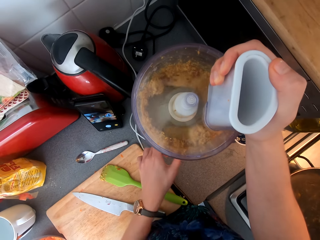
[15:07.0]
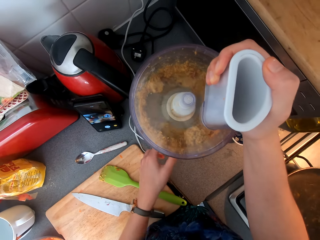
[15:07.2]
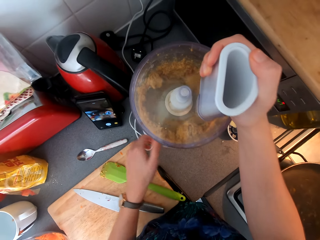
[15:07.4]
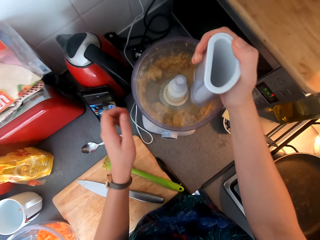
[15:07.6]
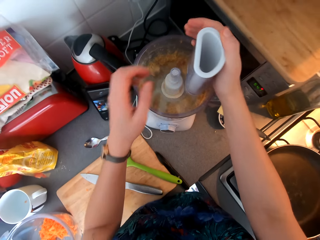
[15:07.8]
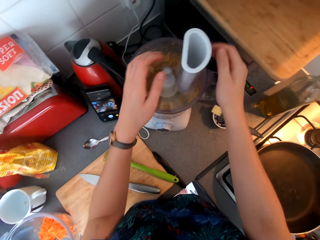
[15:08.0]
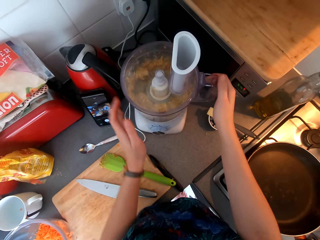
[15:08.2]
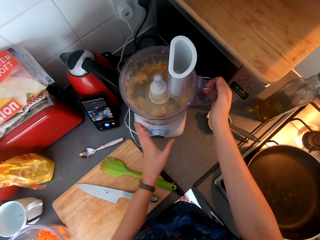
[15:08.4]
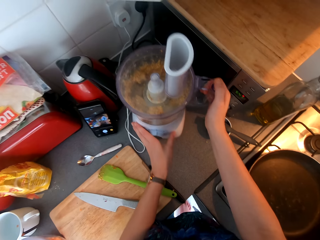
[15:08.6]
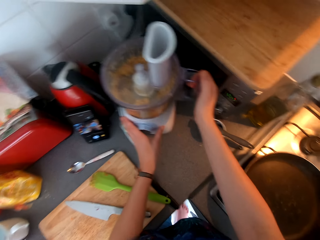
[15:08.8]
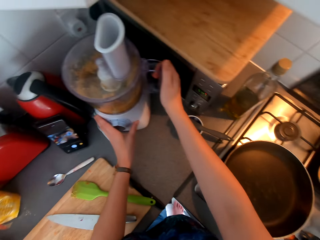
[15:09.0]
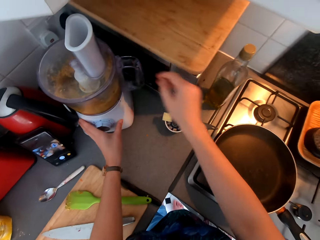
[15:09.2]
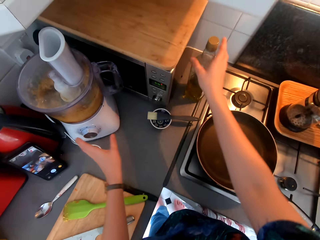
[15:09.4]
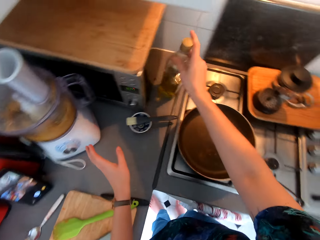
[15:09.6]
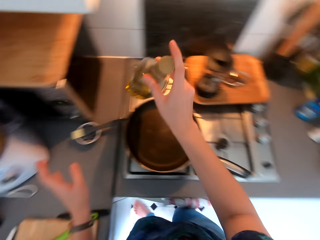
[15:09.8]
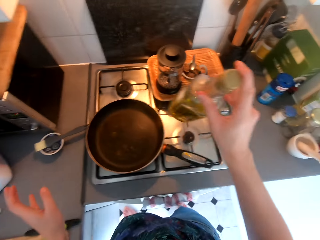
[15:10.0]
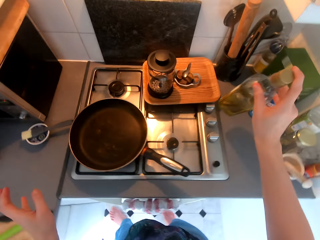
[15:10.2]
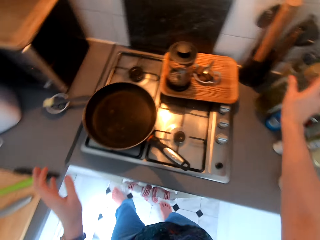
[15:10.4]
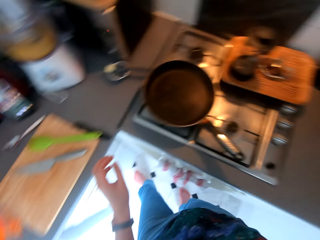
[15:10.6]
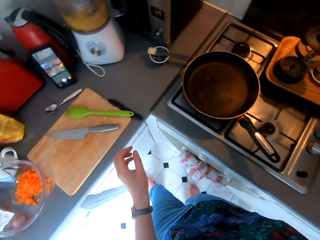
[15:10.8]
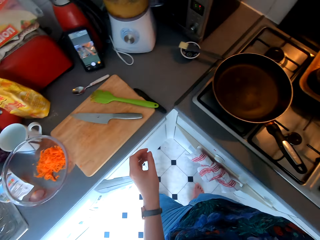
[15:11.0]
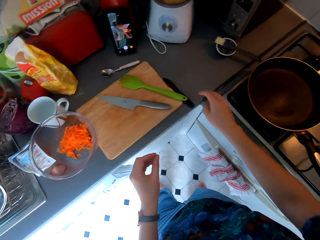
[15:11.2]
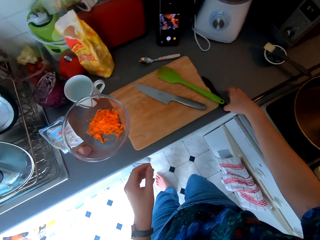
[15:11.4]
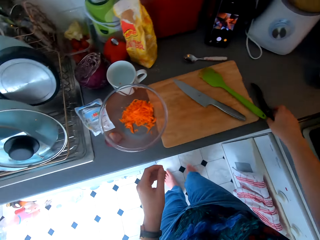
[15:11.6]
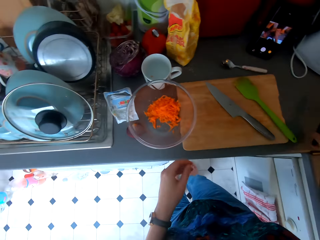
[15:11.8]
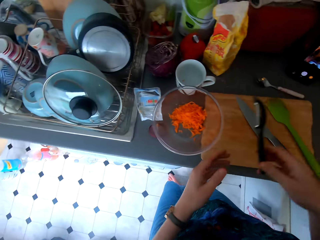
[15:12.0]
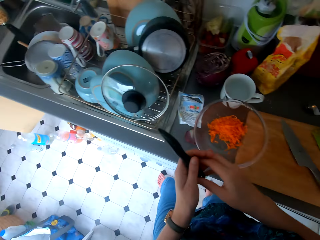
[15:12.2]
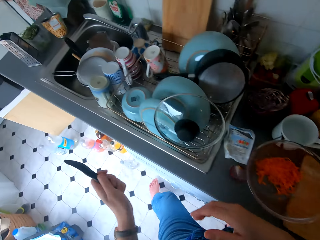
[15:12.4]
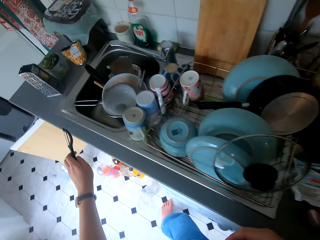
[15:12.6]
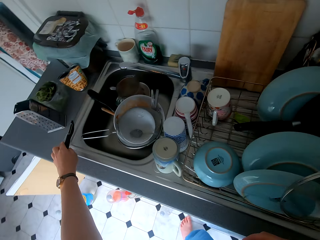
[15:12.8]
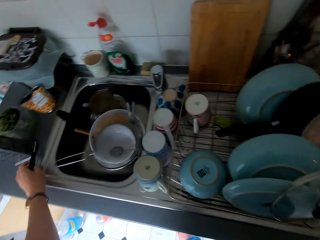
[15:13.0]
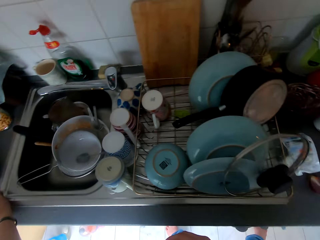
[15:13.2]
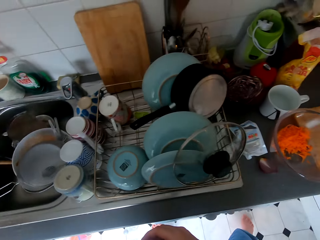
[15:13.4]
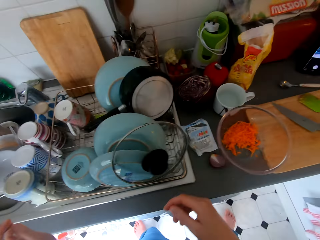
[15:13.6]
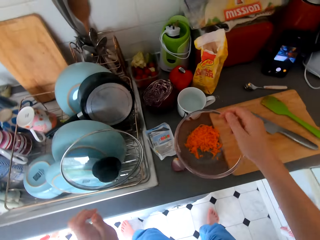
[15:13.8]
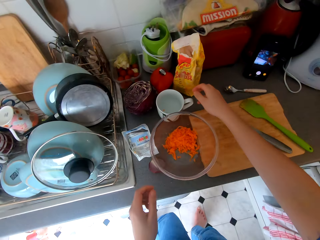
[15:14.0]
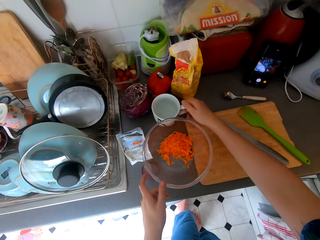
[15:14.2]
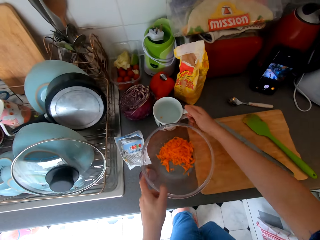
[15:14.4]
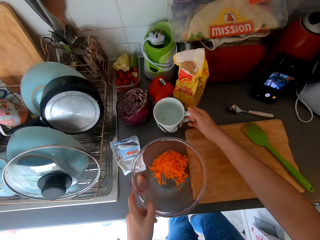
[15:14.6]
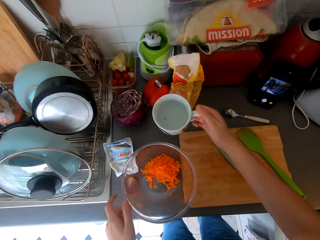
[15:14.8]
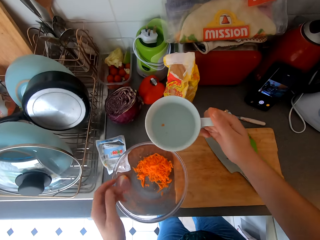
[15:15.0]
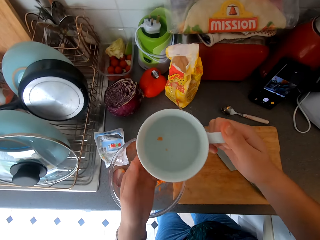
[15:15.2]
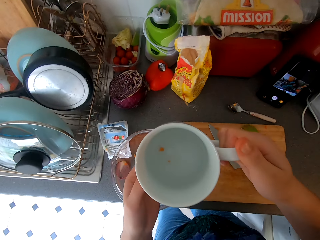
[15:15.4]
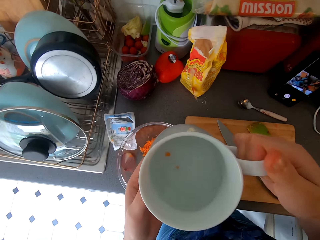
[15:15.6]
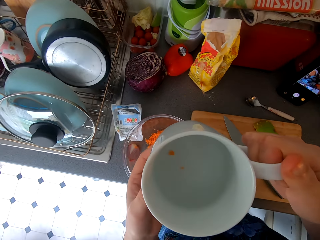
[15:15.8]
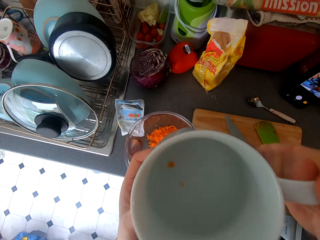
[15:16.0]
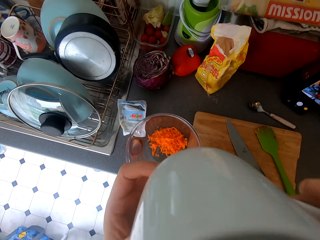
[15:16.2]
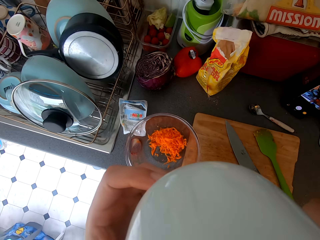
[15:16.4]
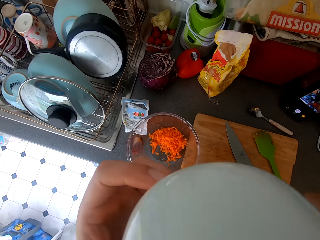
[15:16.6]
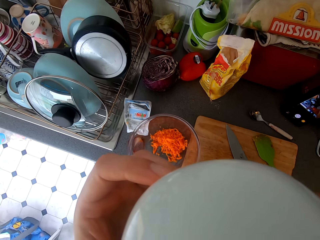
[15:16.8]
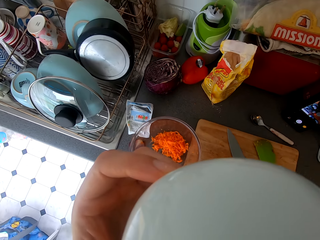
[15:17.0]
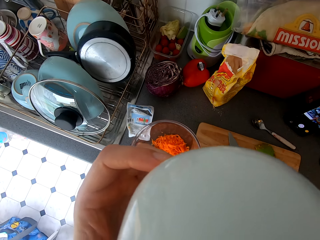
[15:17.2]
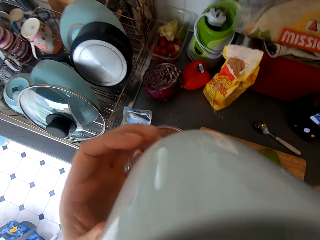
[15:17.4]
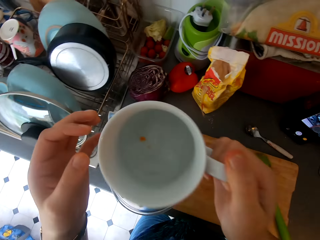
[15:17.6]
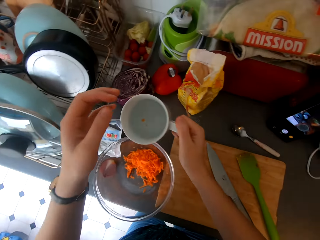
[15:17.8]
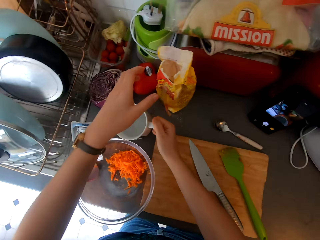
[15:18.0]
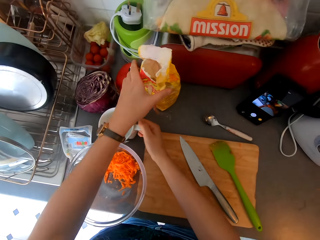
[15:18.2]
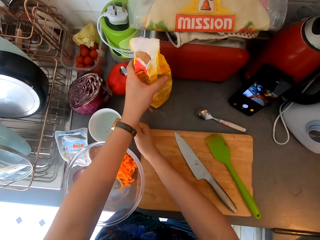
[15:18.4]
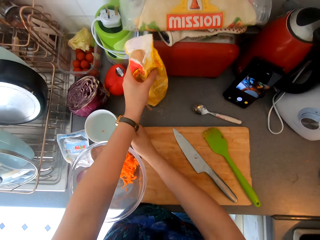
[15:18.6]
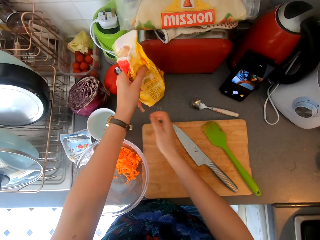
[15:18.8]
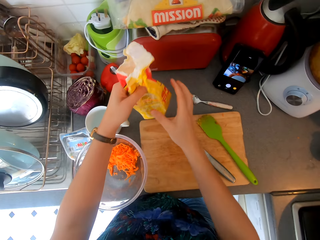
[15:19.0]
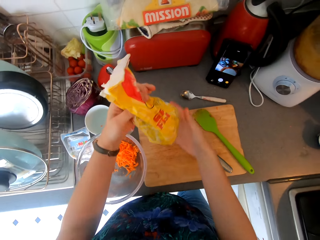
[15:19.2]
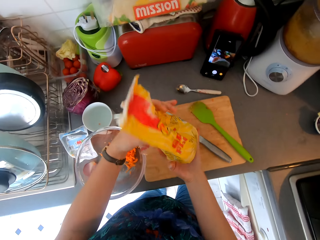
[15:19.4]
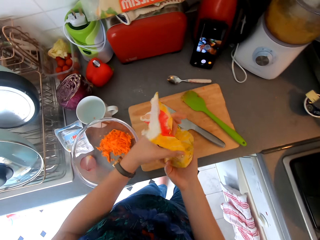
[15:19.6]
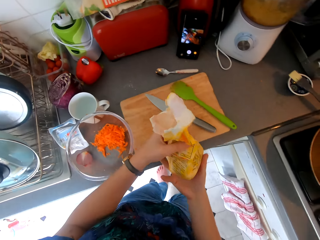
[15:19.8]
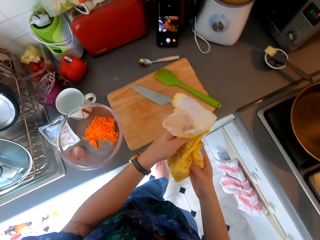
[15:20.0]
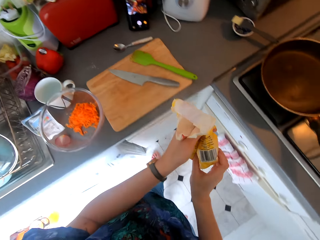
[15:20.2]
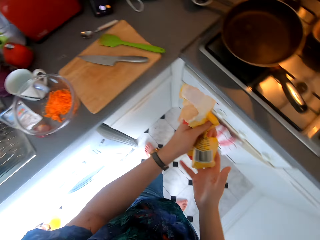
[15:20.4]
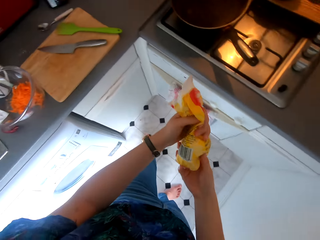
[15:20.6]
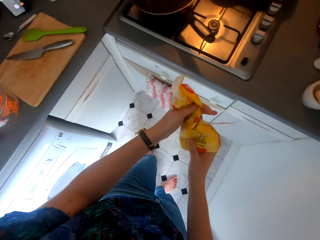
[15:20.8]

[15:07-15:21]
The camera wearer switches the blender off. They push away the blender. They lift the vinegar. They place the vinegar on the countertop. They lift the cutter knife. They place the cutter knife on the sink. They pick the cup from the countertop. They drink water. They place the cup on the countertop. They fold something. They lift the packet.

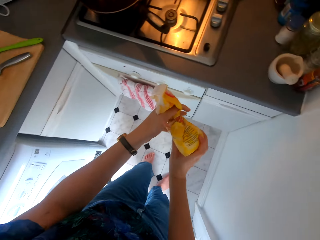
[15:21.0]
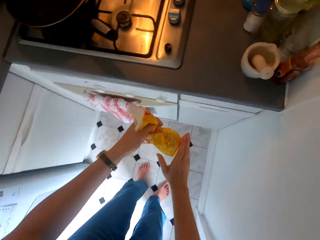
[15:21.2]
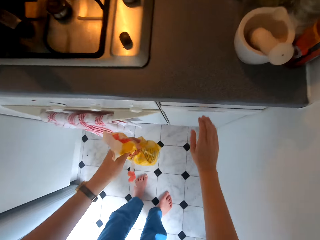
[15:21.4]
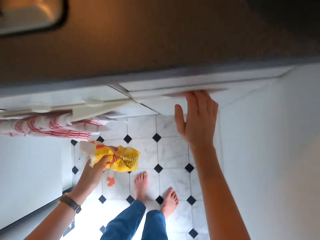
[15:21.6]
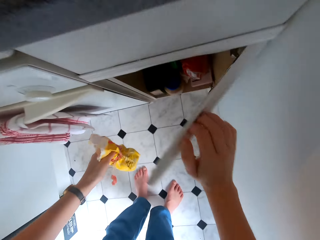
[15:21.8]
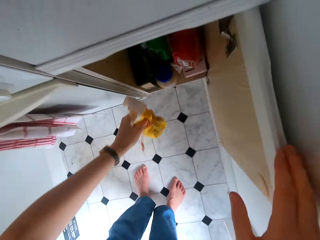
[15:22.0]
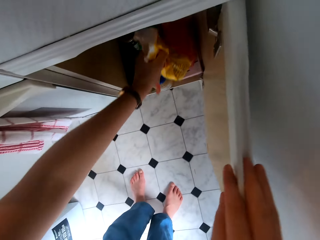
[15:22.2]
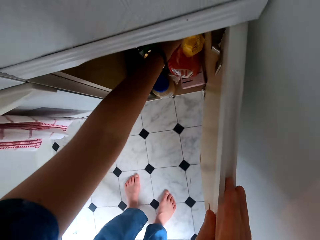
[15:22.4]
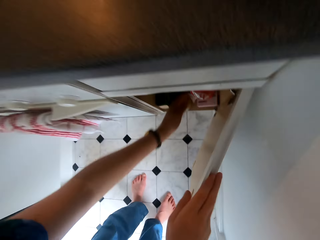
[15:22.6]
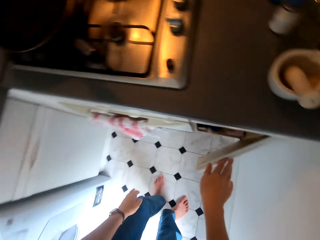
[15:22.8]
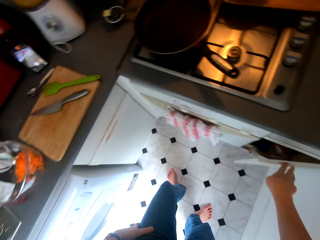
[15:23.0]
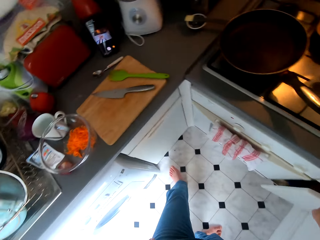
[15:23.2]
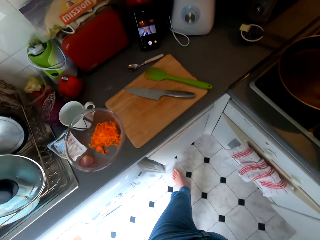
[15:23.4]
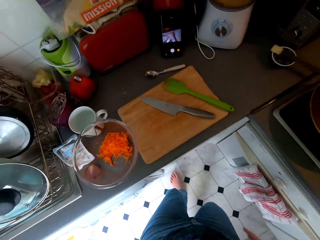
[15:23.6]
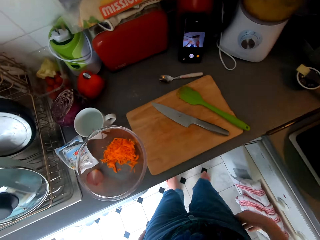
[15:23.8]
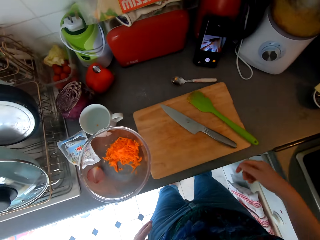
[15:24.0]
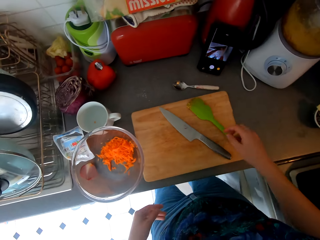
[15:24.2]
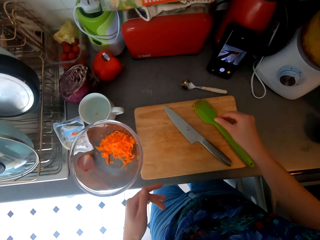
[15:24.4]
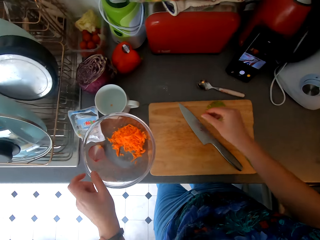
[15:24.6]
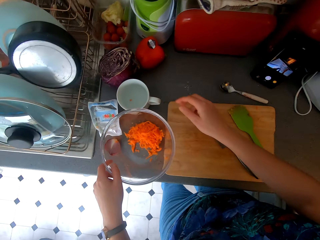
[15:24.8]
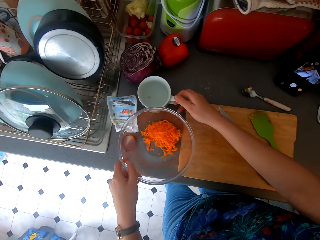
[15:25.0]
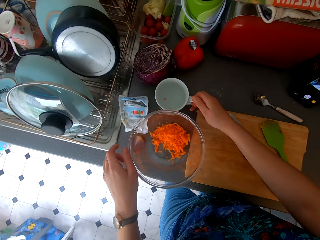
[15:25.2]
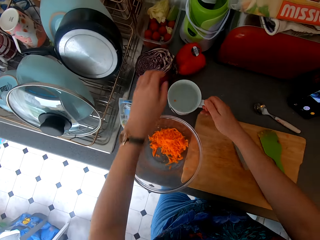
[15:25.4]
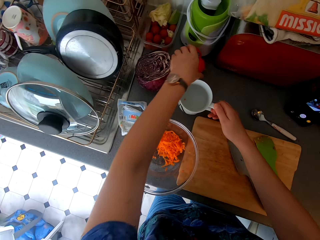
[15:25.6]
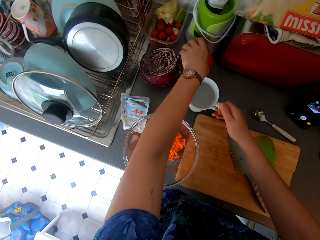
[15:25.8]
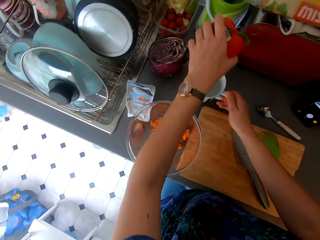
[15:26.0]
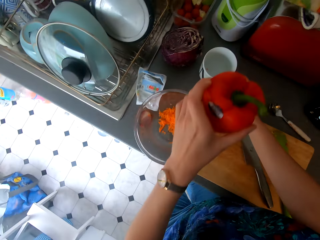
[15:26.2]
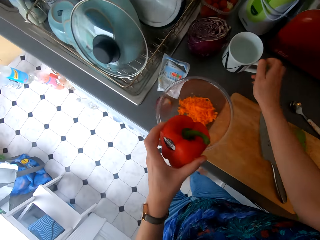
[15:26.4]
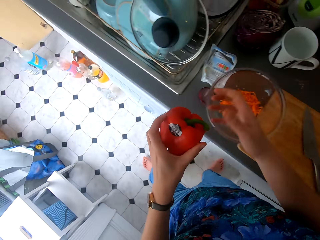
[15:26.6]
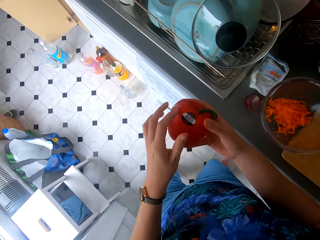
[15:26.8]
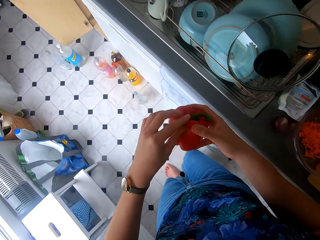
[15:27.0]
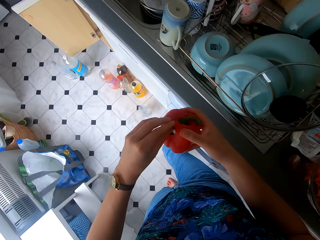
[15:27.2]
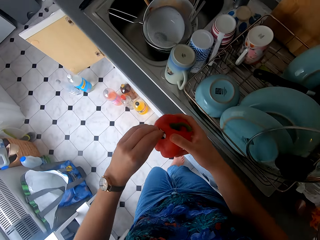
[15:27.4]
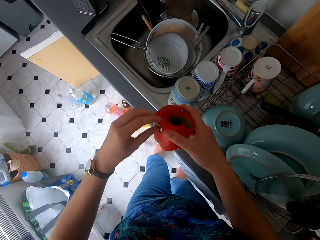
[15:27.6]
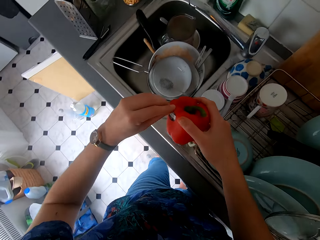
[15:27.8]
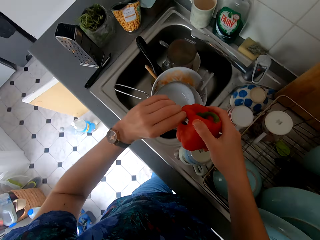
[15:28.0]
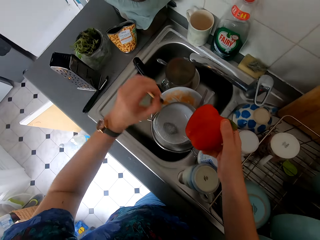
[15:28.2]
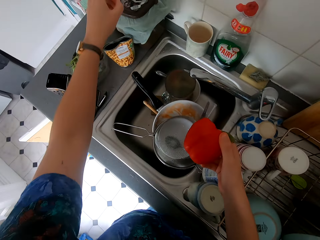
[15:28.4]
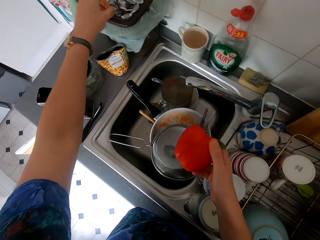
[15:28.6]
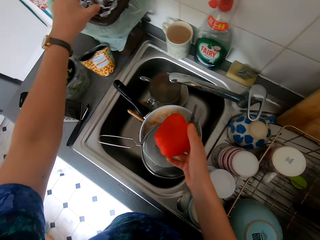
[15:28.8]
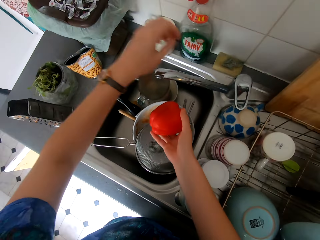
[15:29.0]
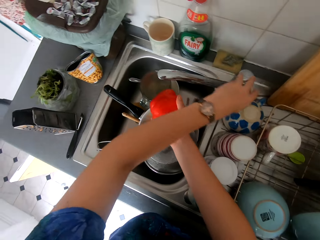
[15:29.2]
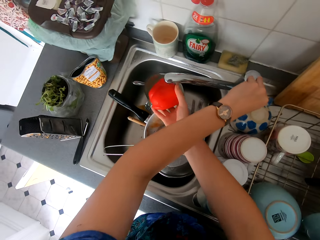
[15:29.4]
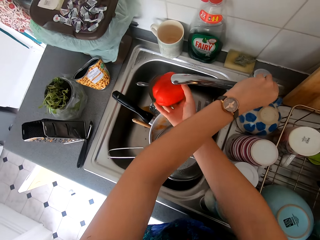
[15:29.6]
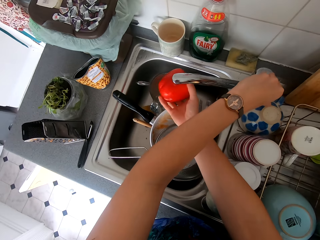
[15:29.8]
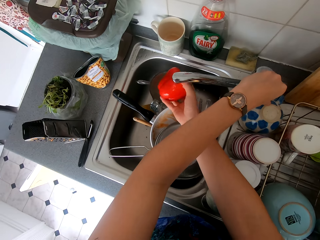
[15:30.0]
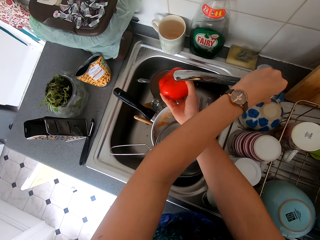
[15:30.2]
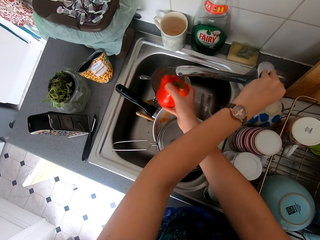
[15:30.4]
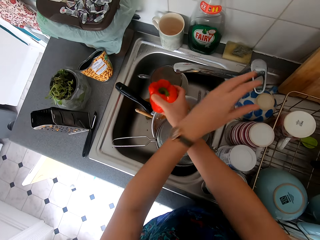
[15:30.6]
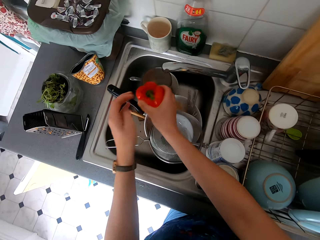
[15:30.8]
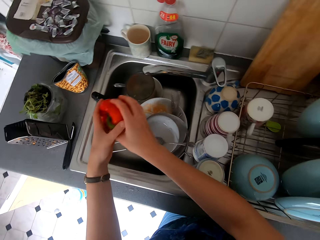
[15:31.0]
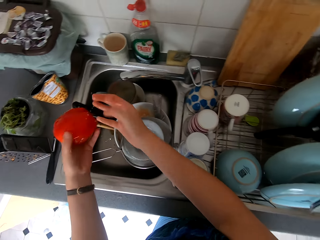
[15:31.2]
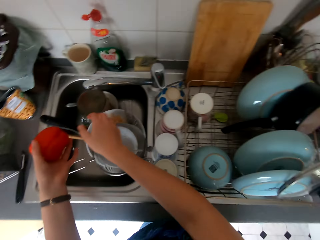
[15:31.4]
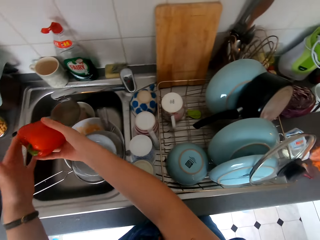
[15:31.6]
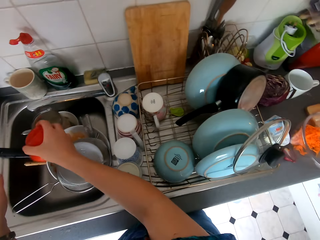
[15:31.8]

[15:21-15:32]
The camera wearer opens the drawer. They open the packet. They put something in the drawer. They close the kitchen drawer. They lift the cup. They lift the pepper. They remove the tag on the pepper. They put the pepper tag in the bin. They open the water tap. They wash the tap. They wash the pepper.
